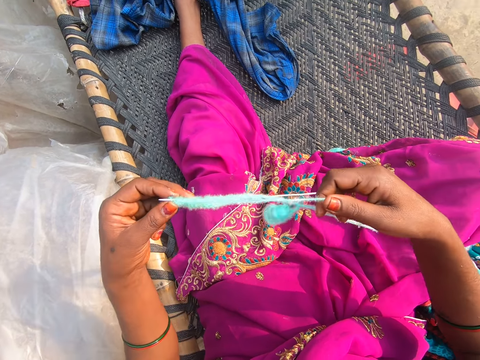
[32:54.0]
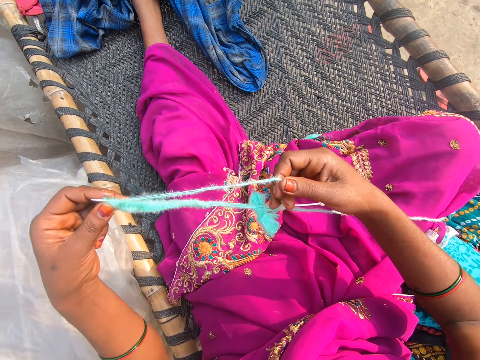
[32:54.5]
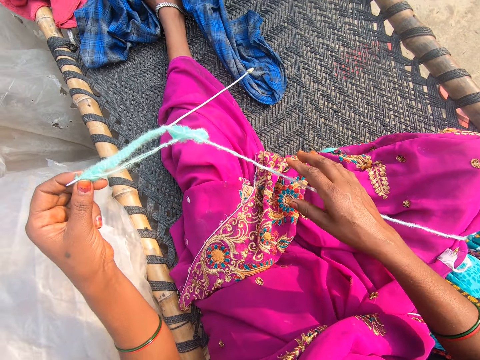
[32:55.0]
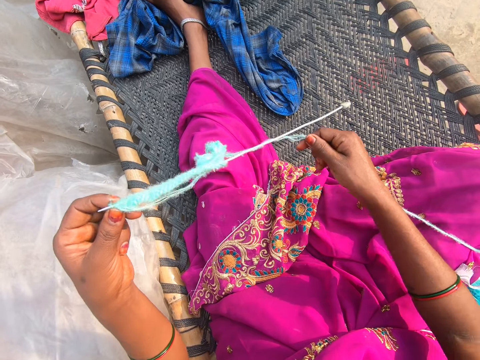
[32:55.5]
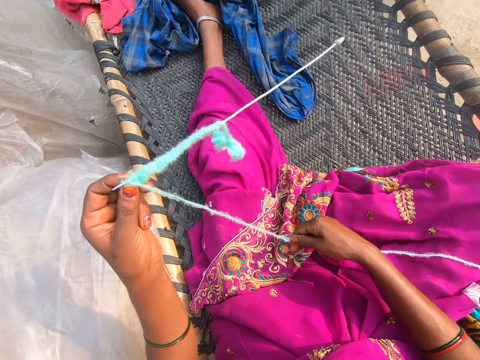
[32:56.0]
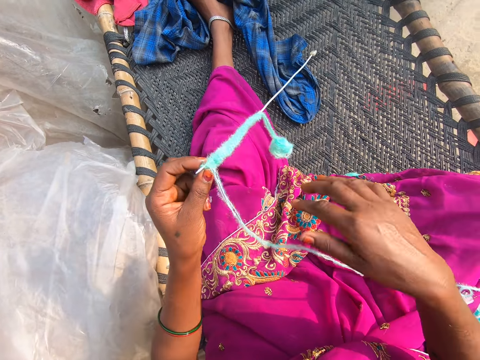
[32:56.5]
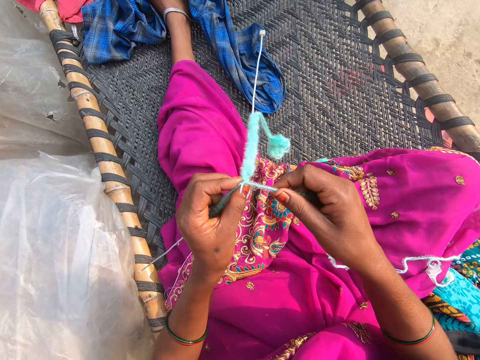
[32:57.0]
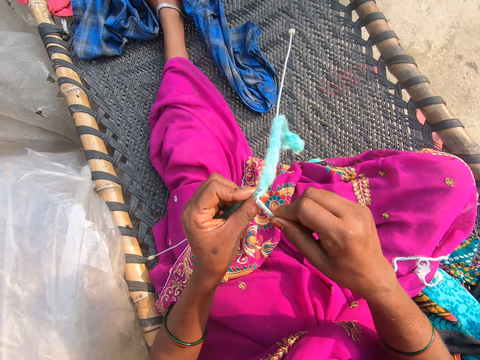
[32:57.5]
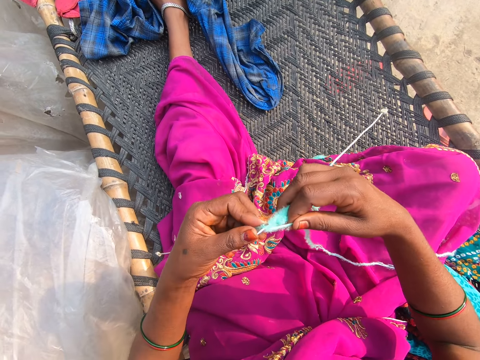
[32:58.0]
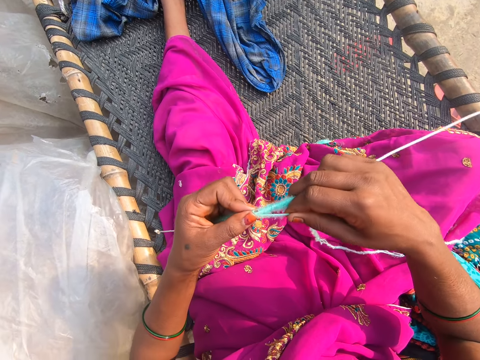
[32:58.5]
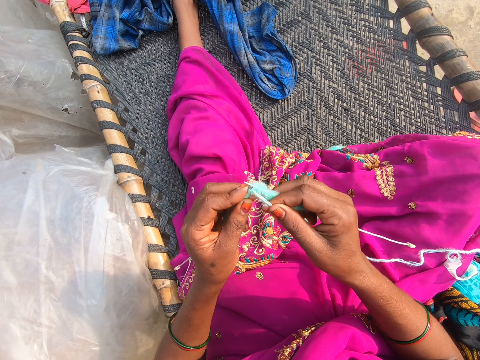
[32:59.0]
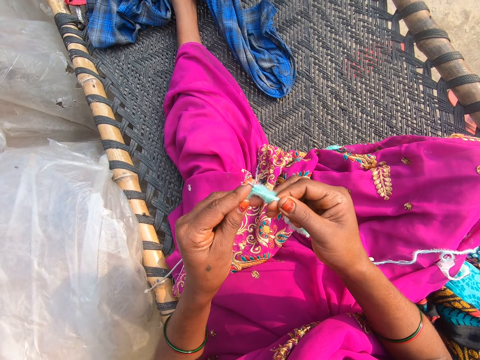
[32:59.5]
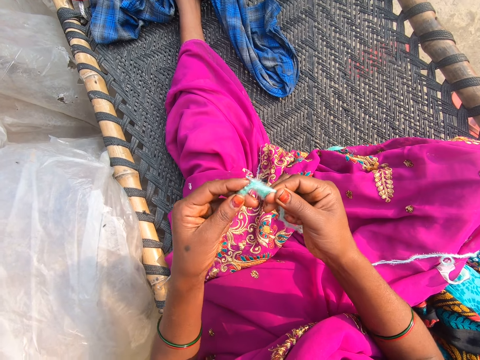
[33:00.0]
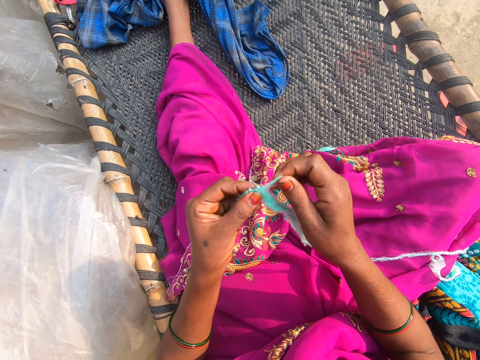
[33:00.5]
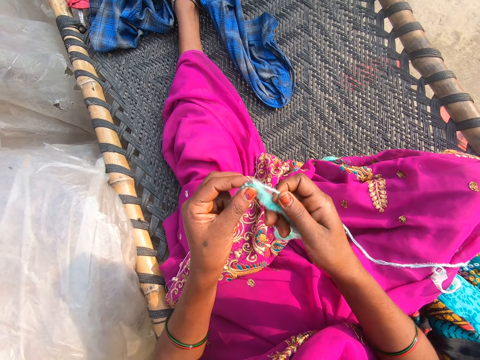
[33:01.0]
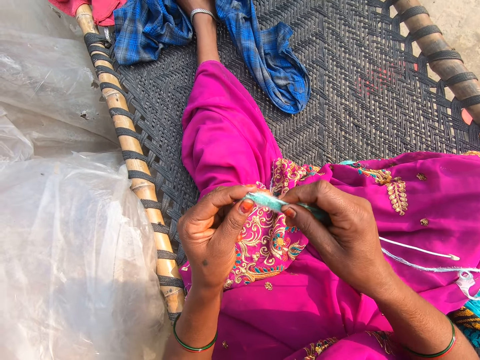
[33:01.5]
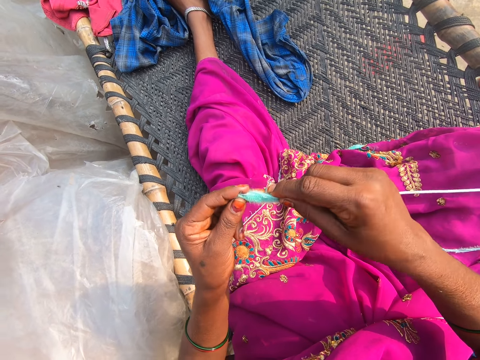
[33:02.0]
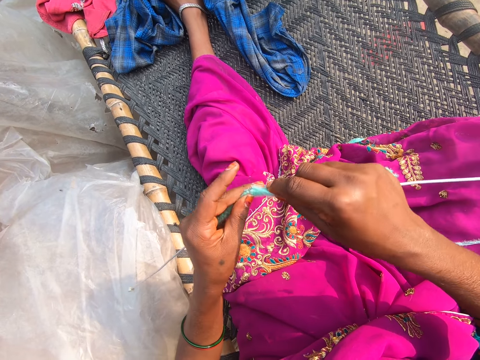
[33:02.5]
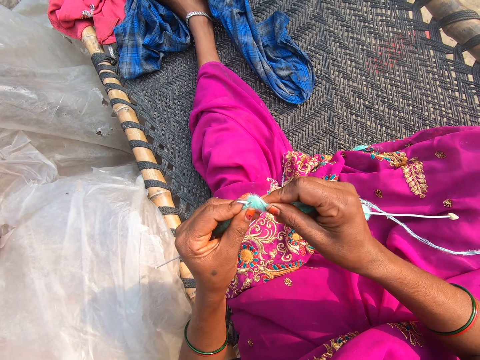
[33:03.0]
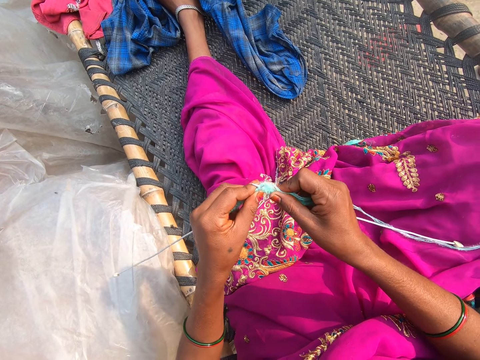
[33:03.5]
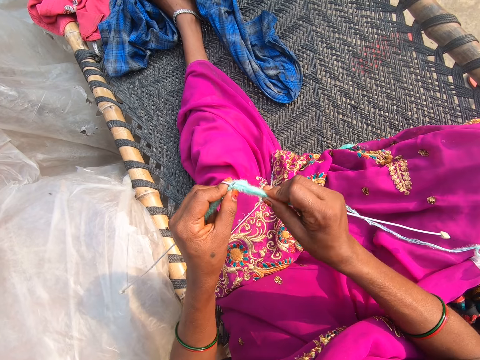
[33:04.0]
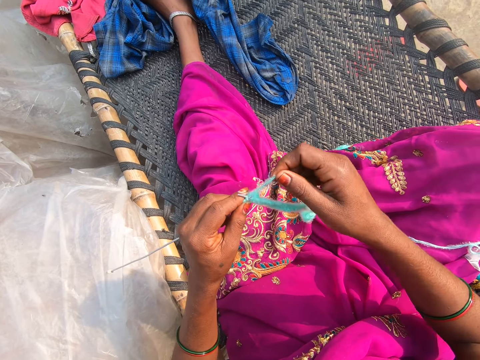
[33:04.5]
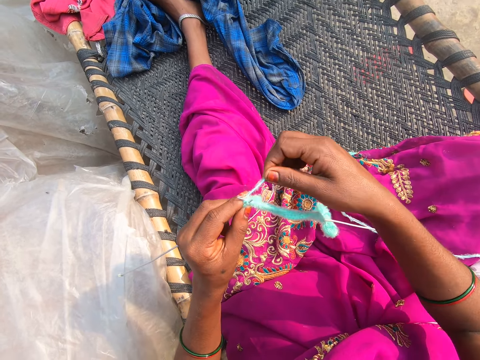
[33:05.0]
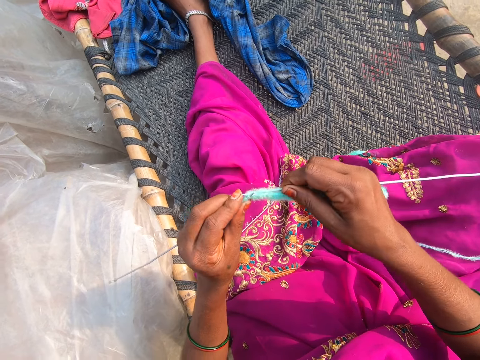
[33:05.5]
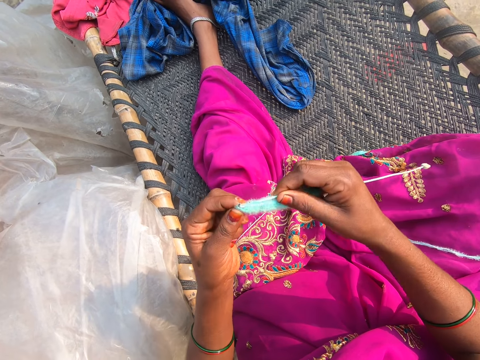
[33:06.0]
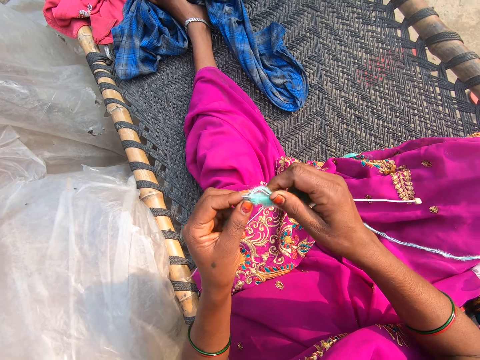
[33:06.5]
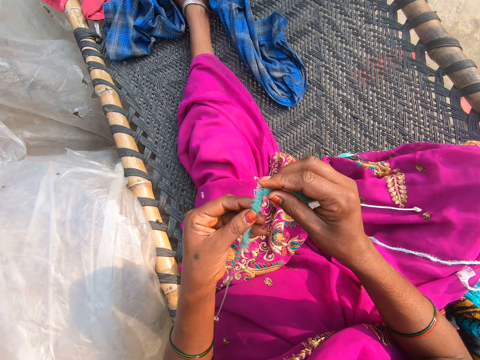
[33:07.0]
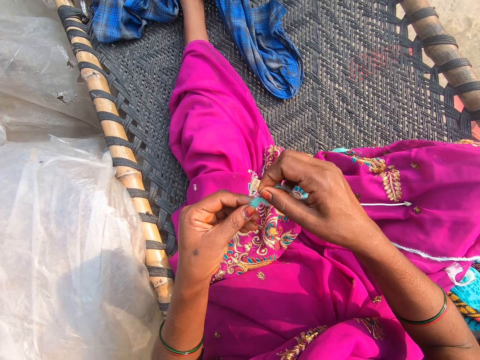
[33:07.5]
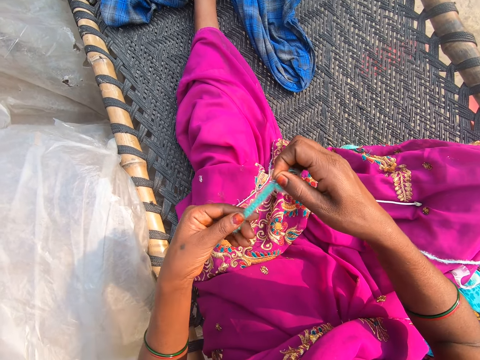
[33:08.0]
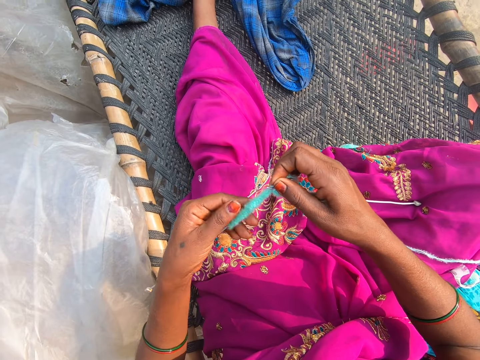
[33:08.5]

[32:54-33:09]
The camera wearer pulls the thread. They knit.

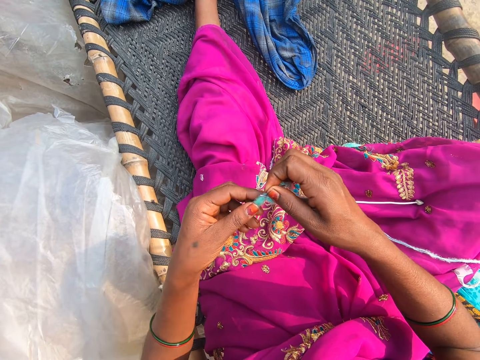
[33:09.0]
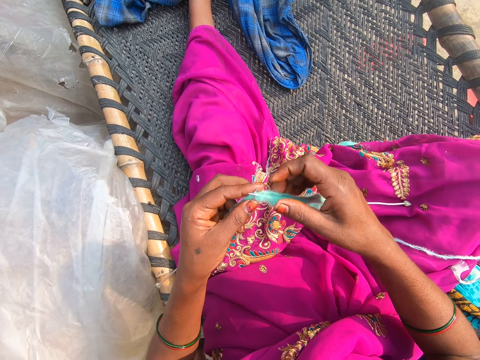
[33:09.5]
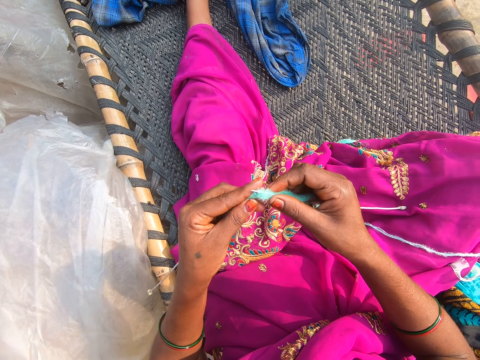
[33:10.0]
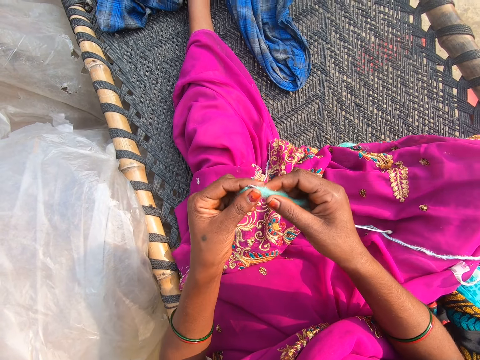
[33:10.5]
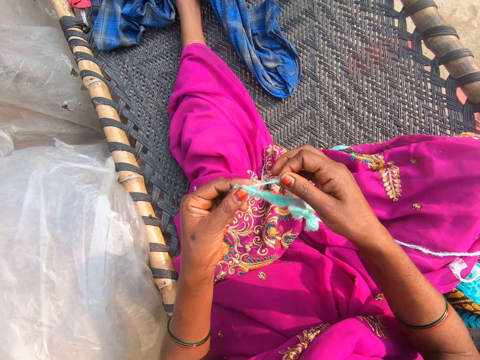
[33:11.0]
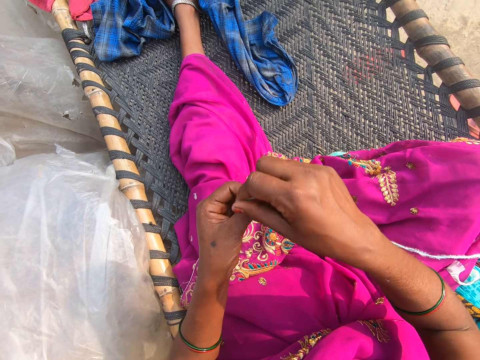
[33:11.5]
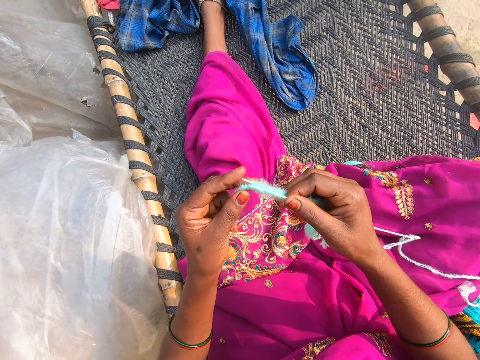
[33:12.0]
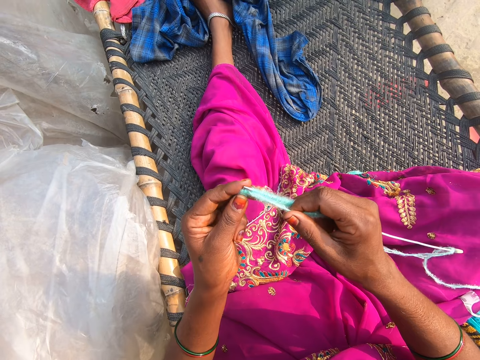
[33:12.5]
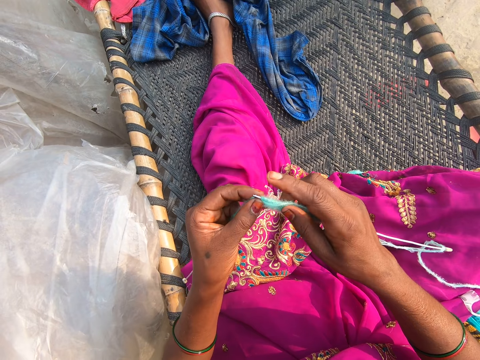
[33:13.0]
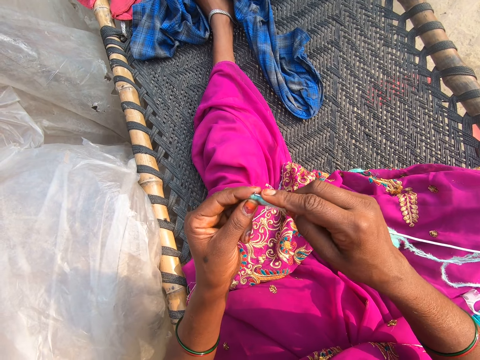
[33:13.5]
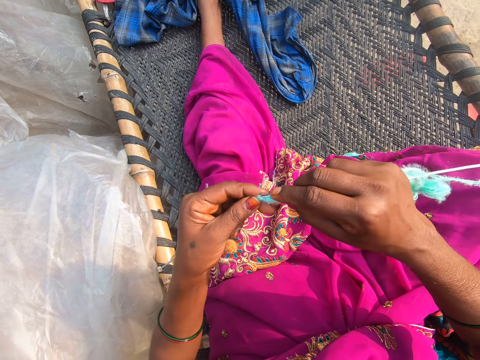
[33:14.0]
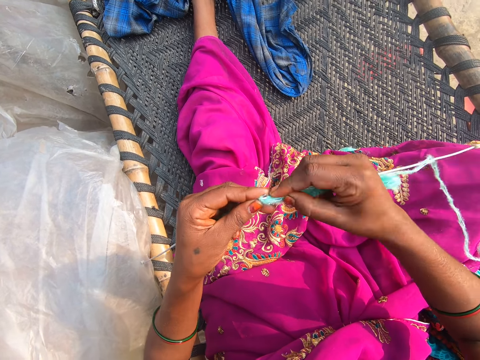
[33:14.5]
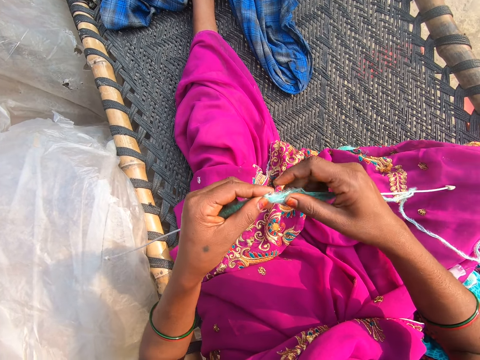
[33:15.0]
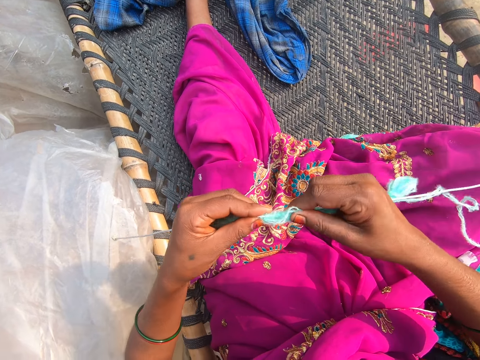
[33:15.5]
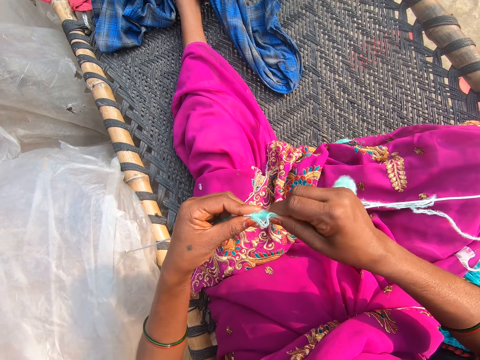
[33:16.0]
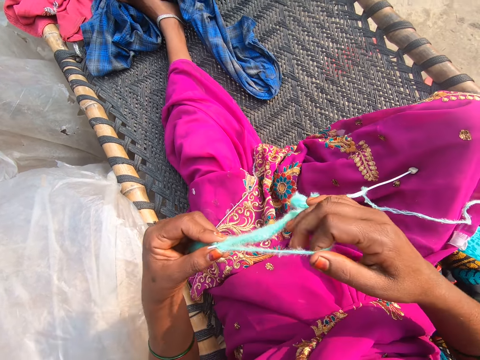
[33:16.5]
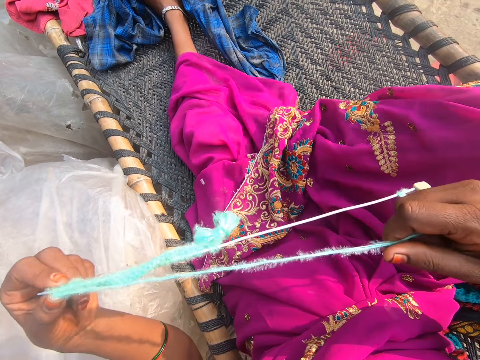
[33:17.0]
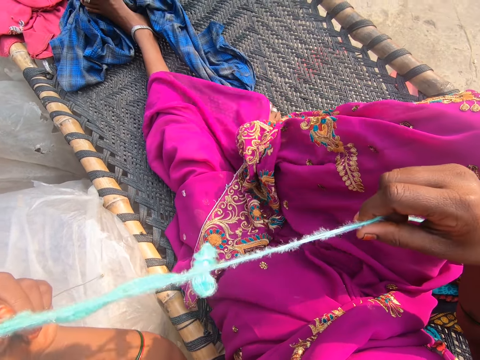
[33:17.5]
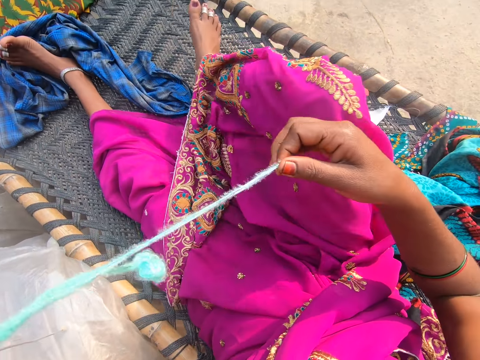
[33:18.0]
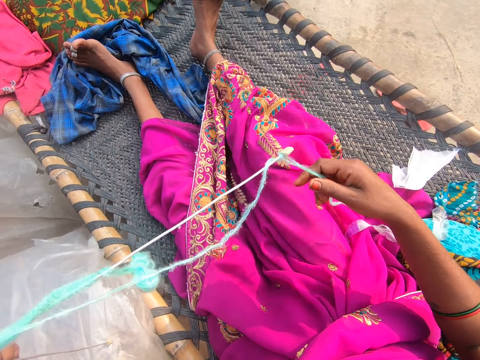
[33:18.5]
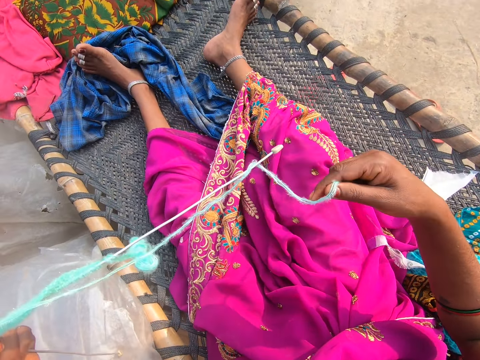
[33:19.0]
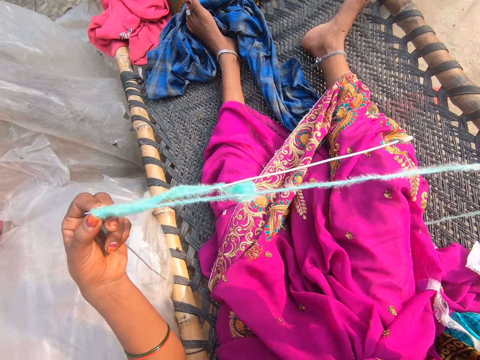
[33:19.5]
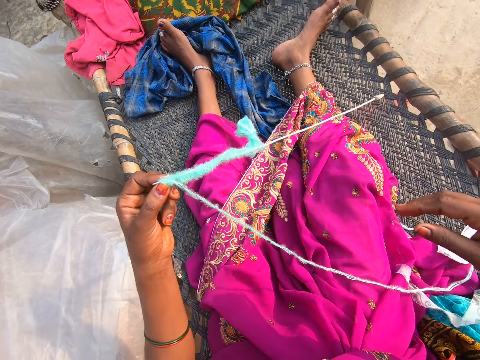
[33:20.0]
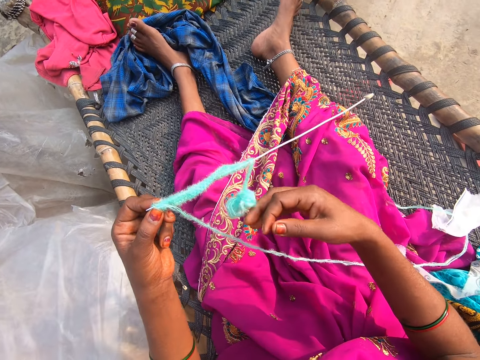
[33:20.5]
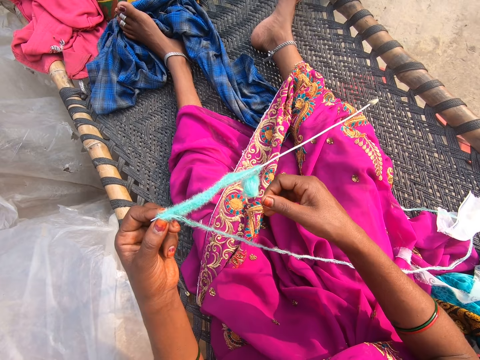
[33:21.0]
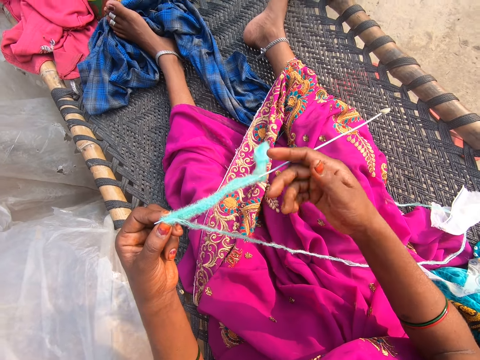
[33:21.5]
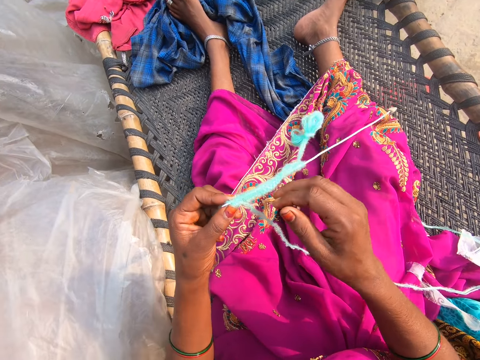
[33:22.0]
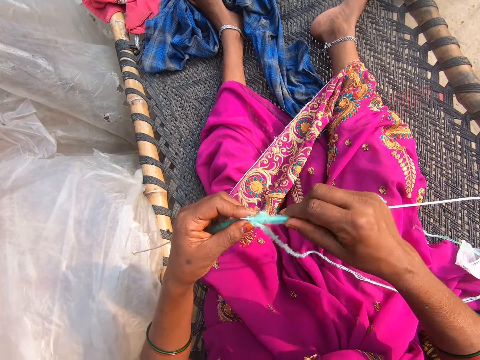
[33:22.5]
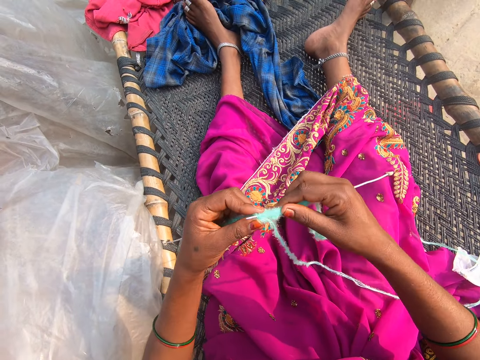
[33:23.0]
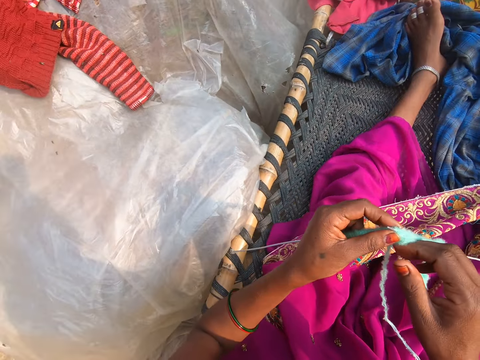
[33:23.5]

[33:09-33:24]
The camera wearer pulls the thread. They turn a small roll of thread and converse.
